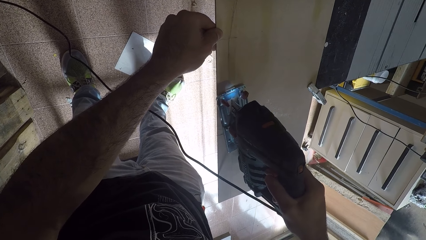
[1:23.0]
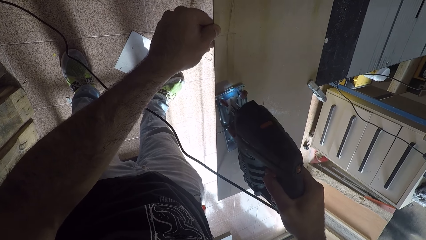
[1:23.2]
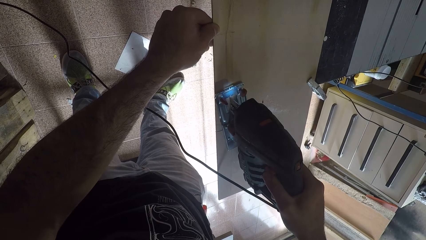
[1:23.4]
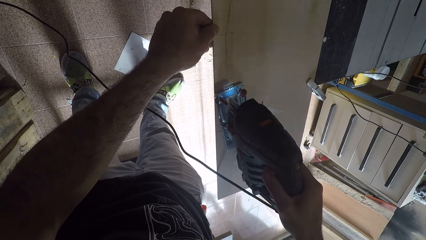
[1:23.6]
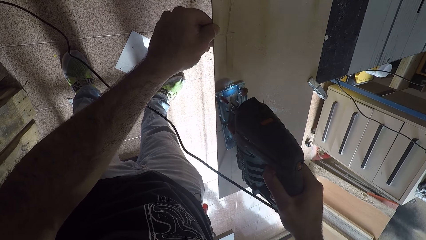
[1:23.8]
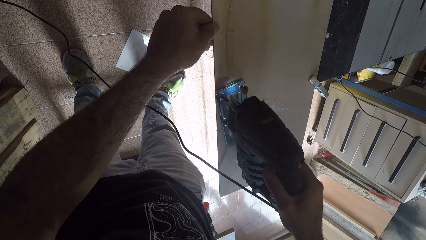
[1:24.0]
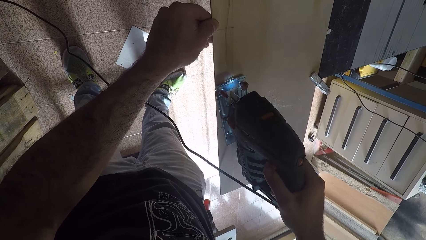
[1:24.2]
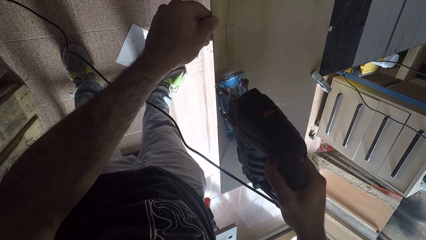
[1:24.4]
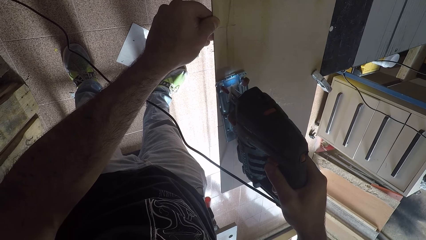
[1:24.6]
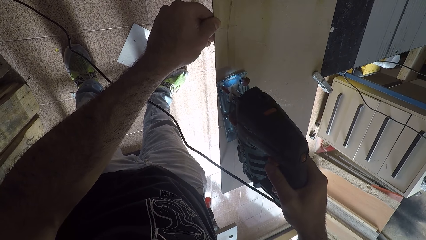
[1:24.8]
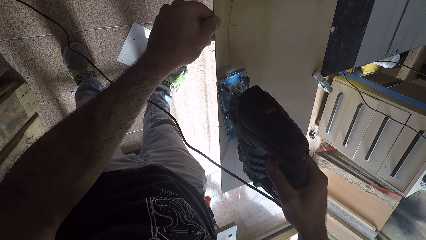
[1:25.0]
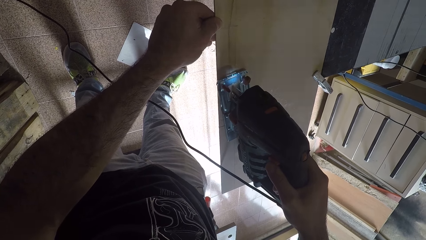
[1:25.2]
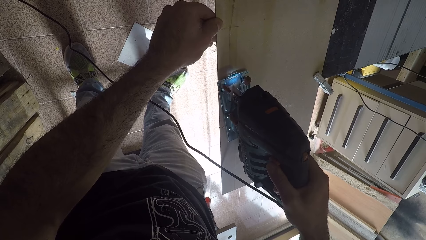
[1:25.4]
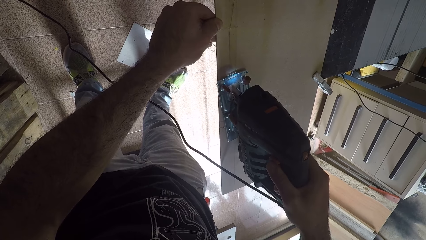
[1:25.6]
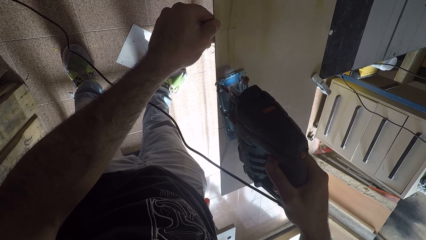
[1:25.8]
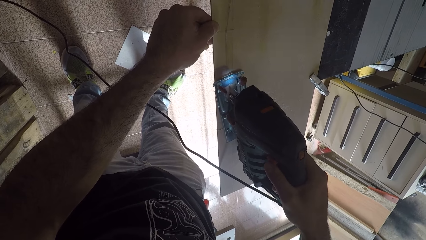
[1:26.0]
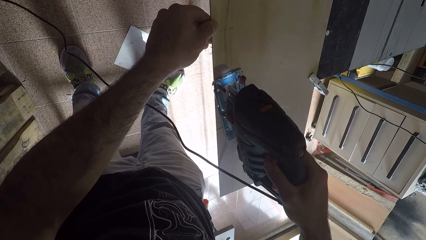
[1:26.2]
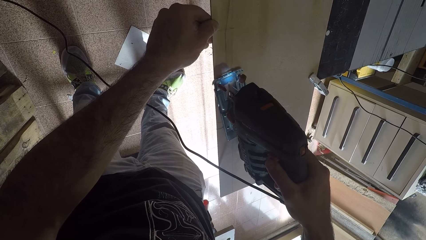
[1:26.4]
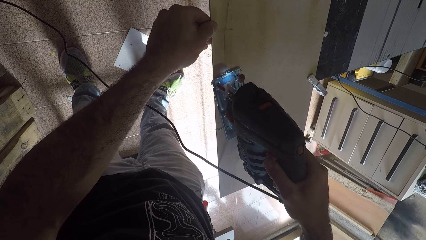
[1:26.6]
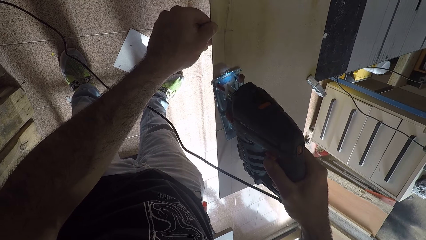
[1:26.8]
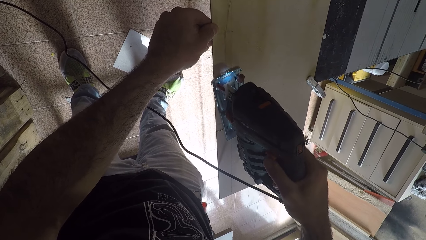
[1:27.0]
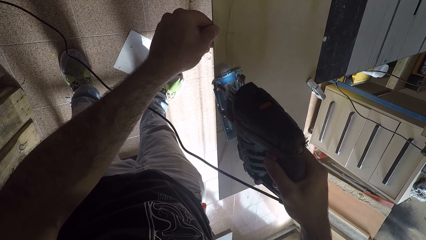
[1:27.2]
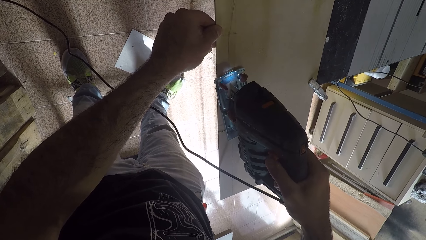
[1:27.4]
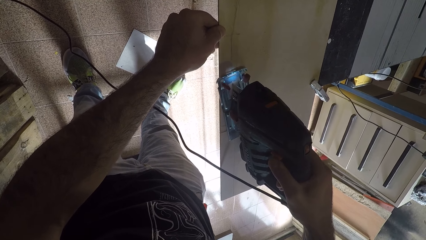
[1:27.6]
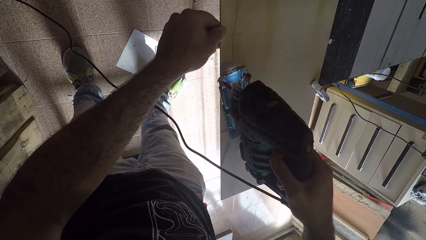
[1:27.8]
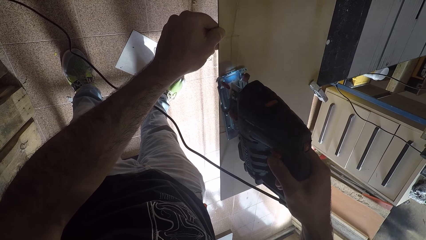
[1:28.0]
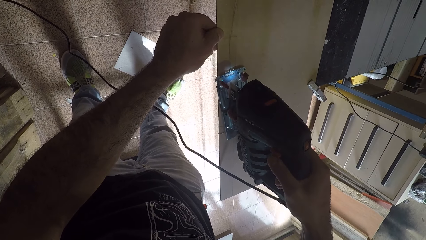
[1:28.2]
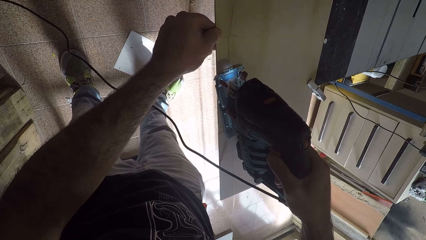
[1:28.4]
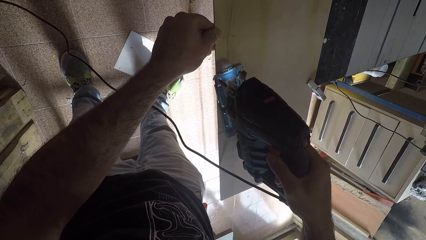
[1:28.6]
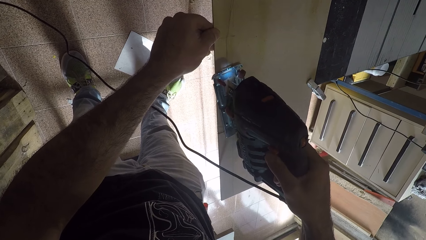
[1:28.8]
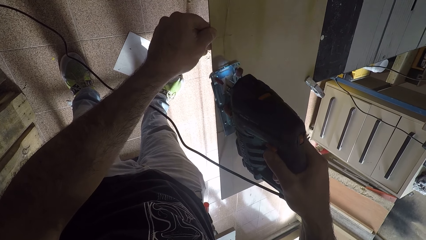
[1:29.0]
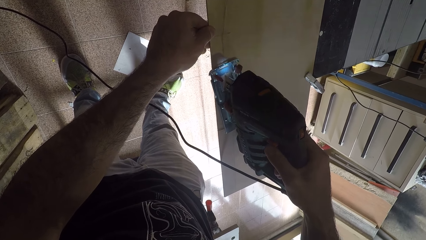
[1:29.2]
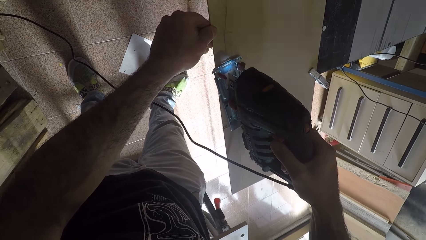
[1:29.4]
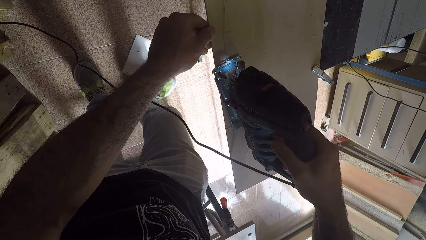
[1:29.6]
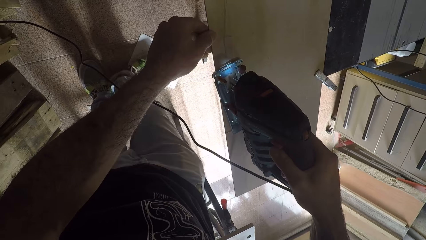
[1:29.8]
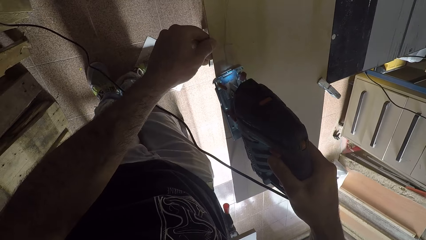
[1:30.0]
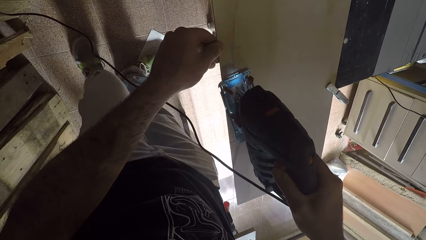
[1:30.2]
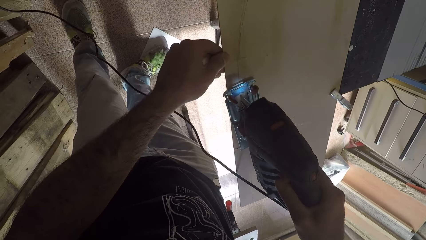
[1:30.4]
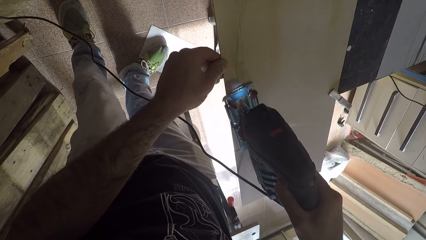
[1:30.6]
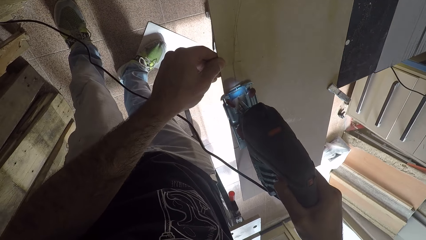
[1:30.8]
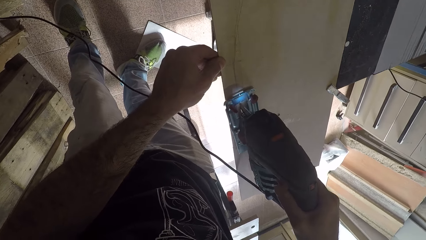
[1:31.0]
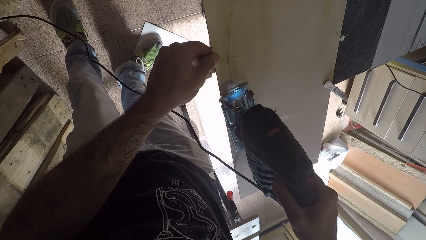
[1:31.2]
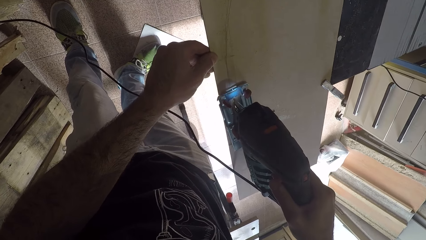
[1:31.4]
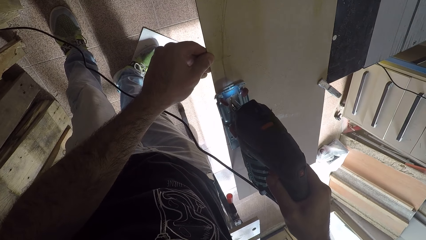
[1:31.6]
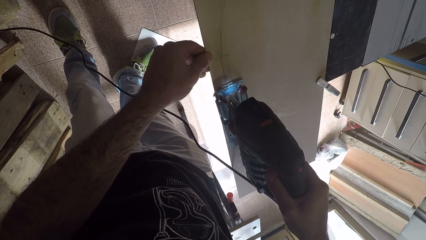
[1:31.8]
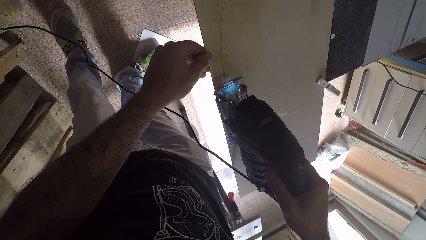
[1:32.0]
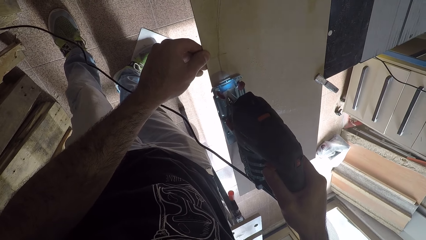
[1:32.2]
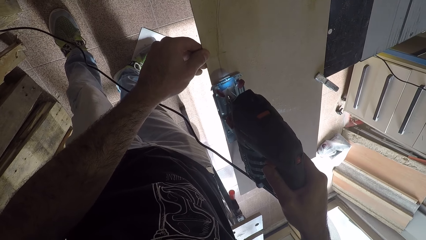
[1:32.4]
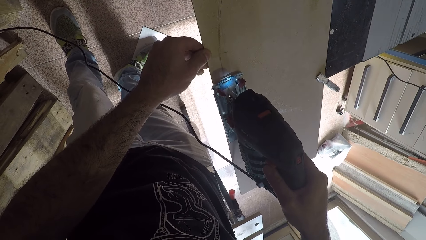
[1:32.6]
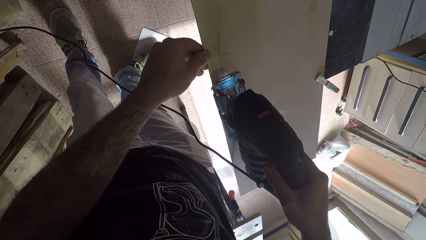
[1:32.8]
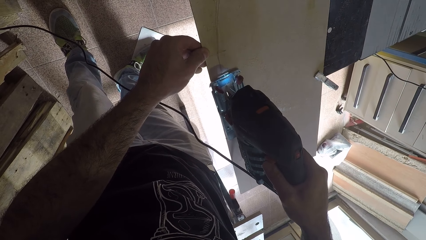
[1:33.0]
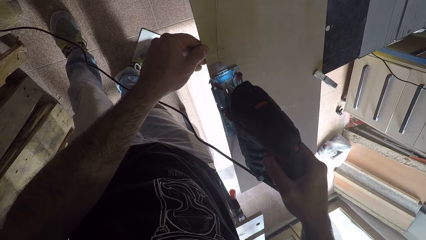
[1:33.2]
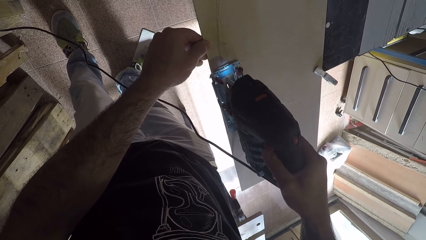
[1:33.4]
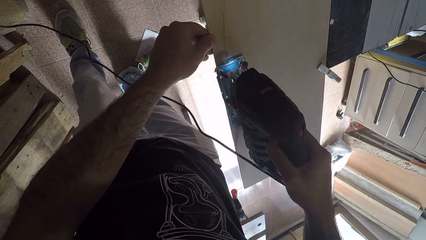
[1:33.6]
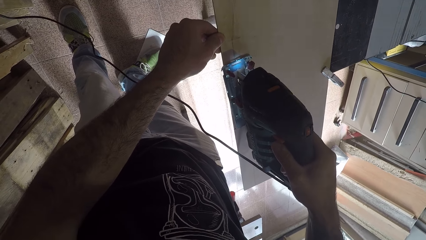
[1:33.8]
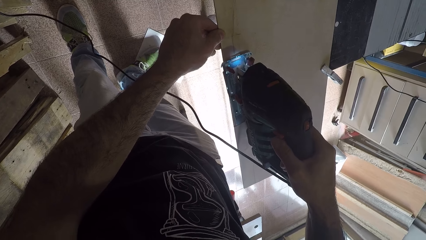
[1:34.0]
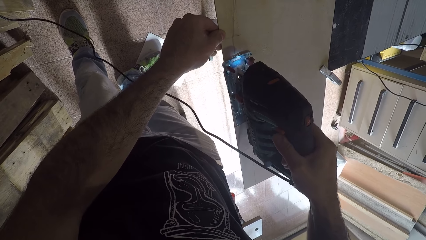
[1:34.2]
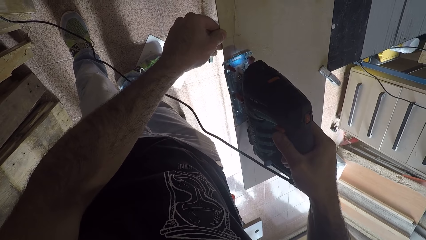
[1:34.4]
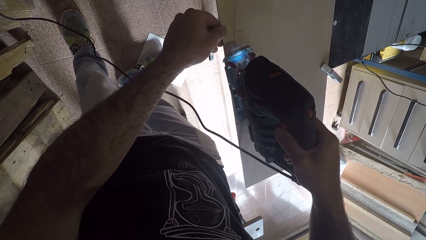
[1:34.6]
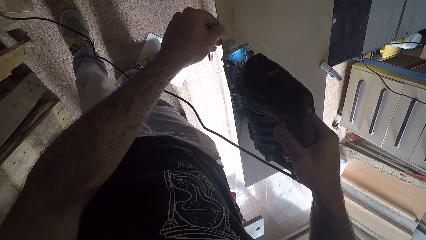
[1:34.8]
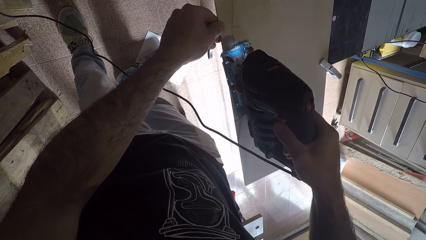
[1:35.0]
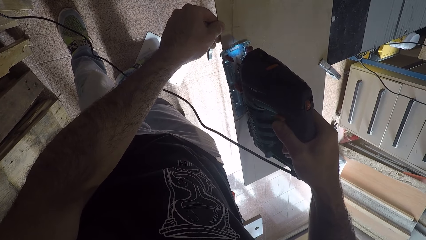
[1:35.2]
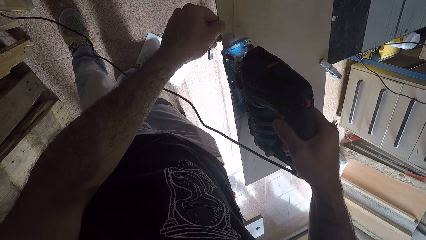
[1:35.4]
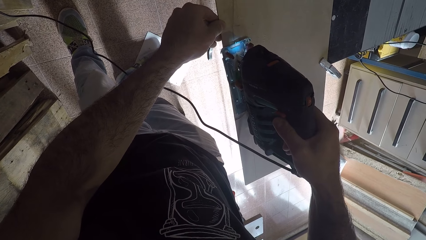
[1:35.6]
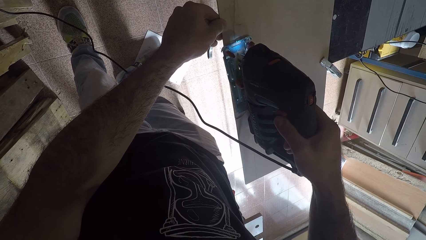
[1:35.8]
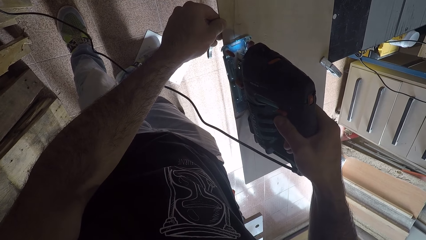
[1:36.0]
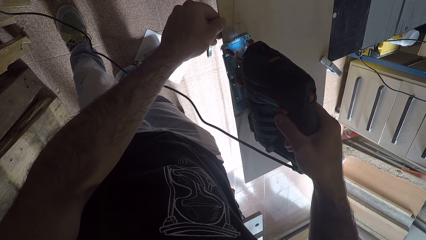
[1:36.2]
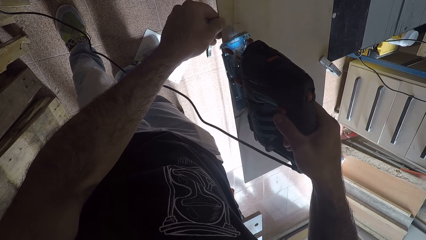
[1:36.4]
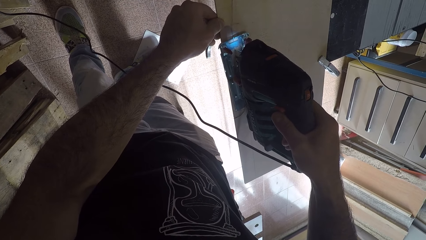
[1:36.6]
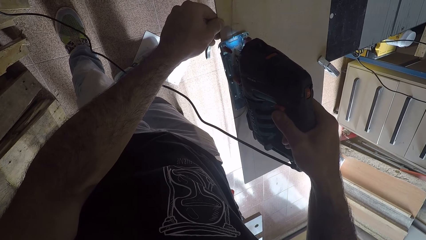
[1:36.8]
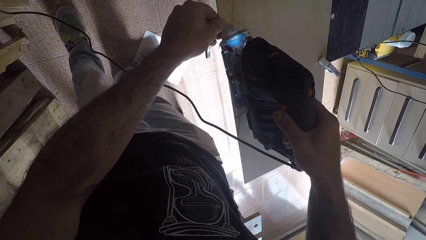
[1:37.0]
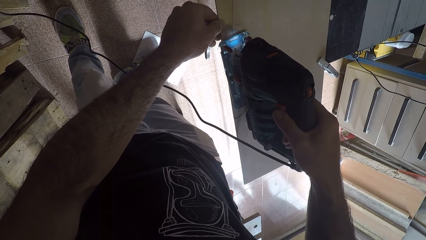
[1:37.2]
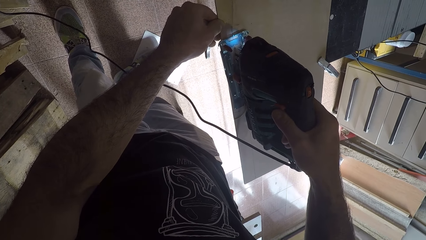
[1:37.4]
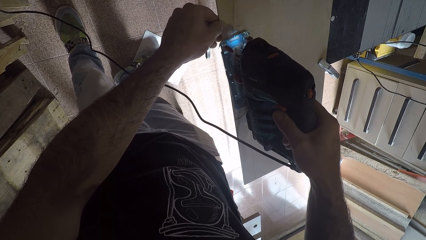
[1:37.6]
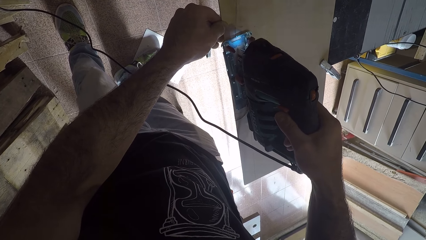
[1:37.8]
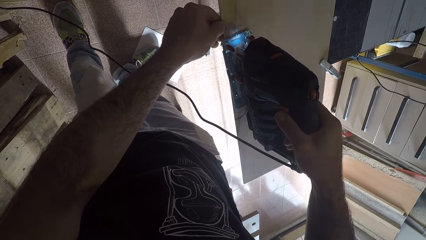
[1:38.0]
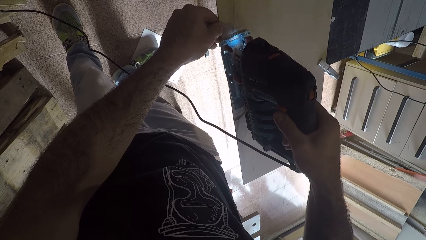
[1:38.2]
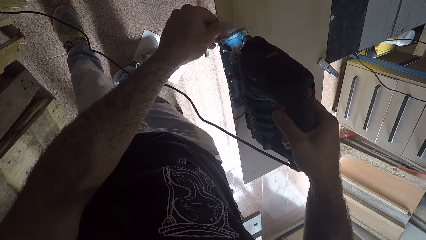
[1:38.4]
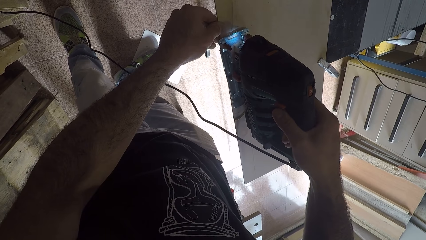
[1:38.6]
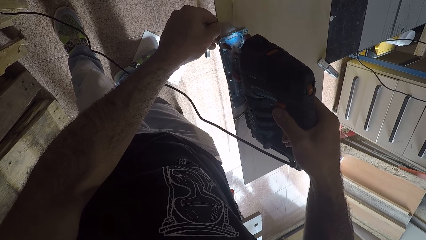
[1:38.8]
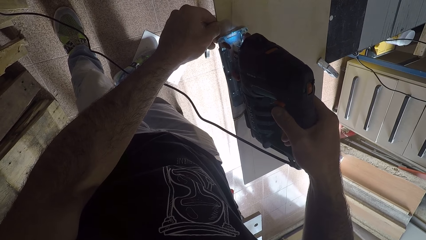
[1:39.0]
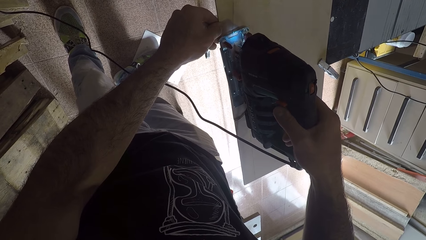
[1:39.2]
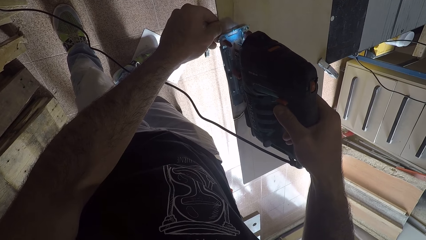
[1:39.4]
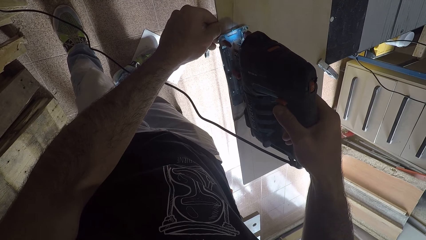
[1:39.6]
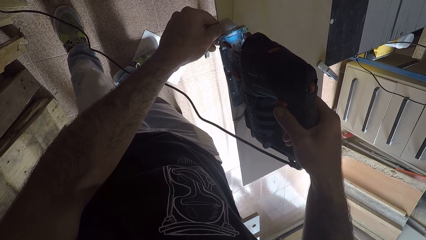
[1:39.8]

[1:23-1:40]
The camera wearer switches off the saw machine. He cuts the wood with the saw machine. He switches on the saw machine. He moves his legs on the floor.
